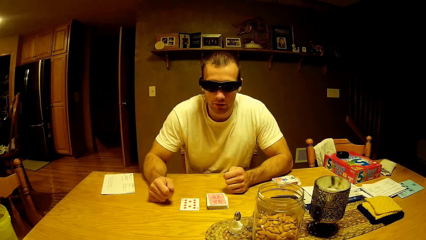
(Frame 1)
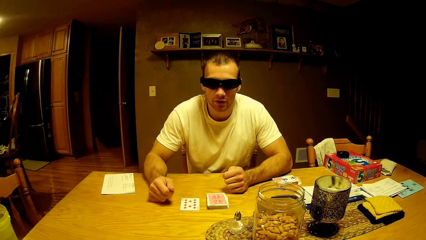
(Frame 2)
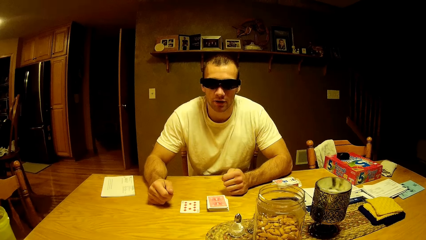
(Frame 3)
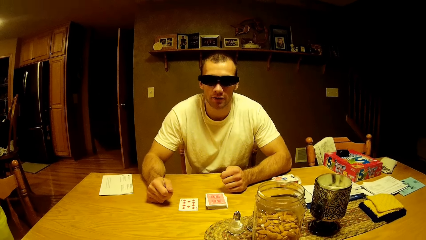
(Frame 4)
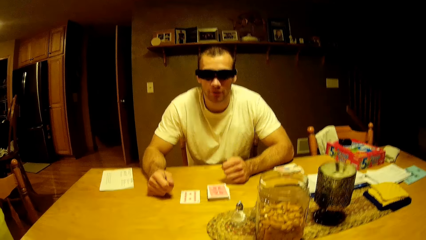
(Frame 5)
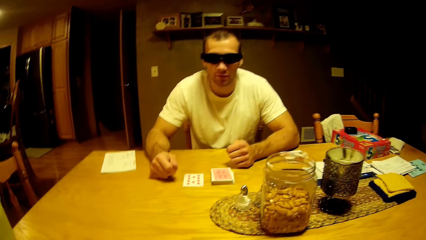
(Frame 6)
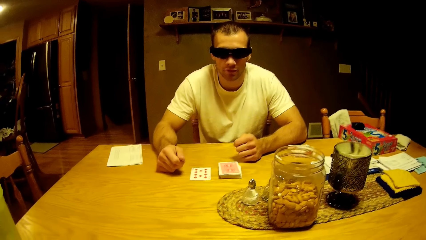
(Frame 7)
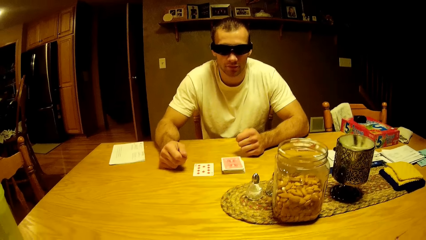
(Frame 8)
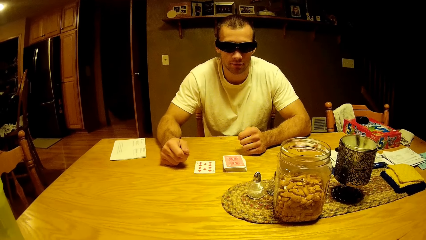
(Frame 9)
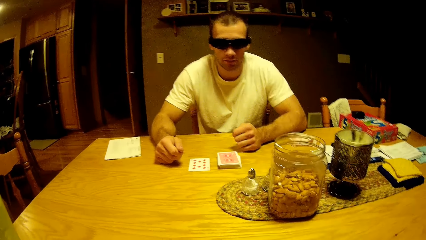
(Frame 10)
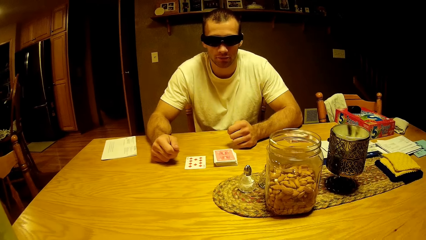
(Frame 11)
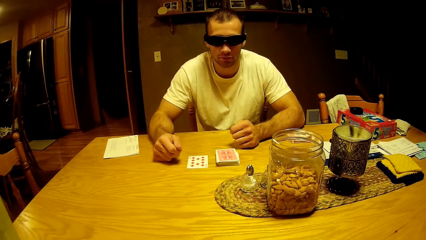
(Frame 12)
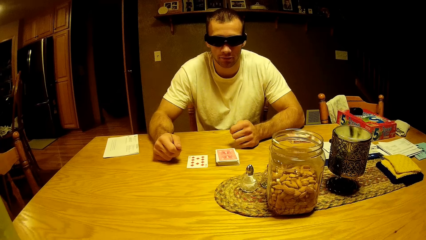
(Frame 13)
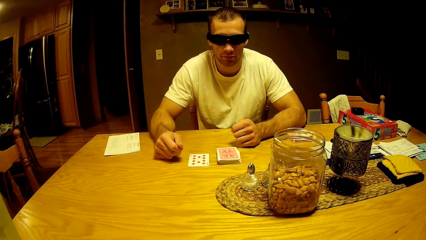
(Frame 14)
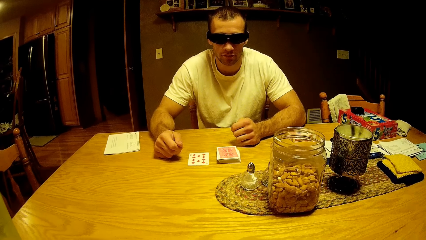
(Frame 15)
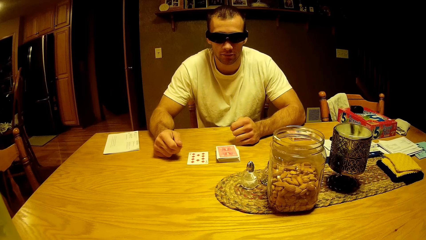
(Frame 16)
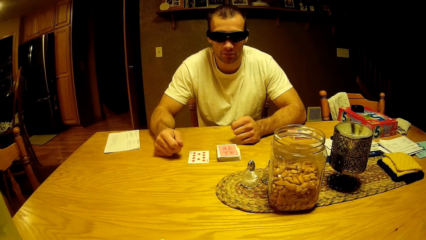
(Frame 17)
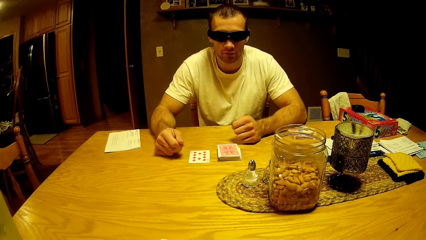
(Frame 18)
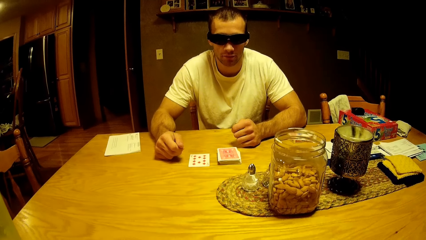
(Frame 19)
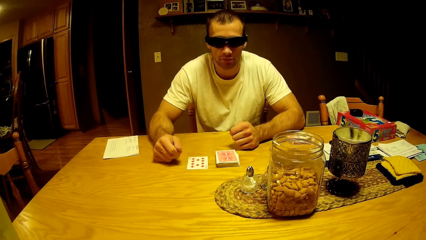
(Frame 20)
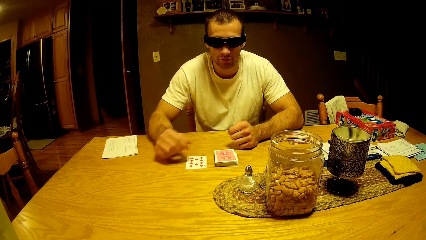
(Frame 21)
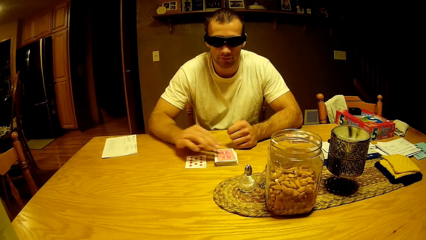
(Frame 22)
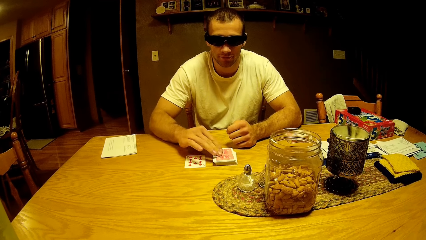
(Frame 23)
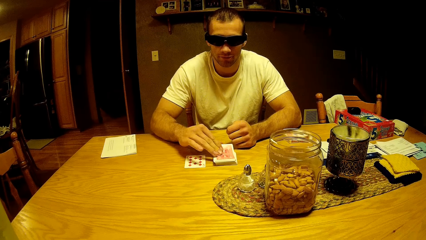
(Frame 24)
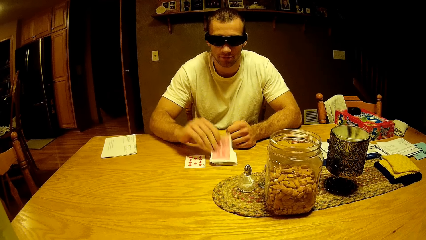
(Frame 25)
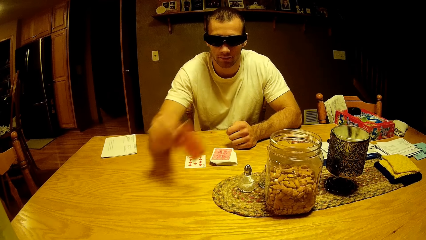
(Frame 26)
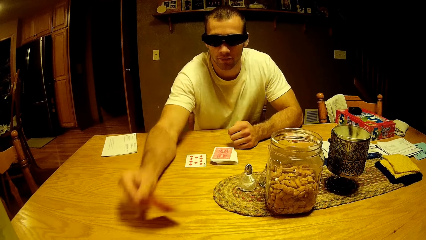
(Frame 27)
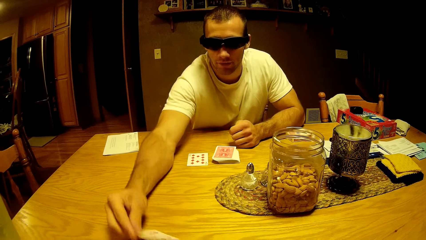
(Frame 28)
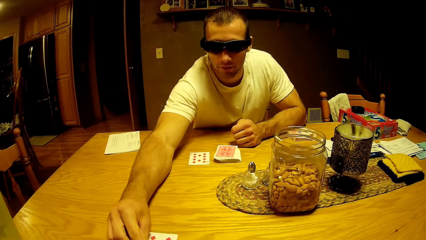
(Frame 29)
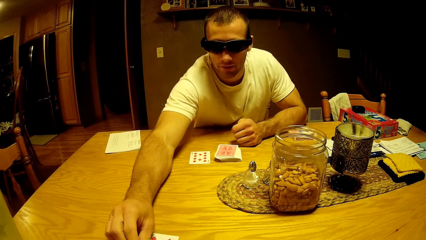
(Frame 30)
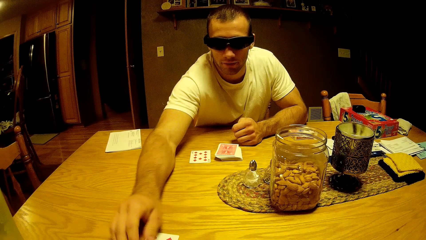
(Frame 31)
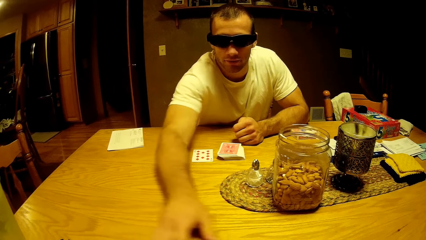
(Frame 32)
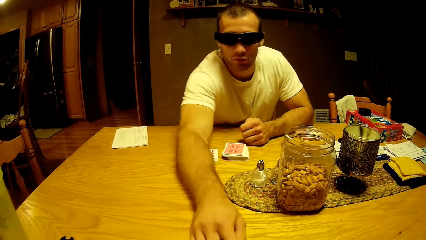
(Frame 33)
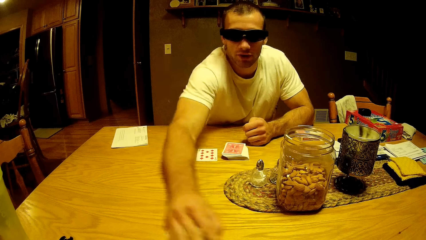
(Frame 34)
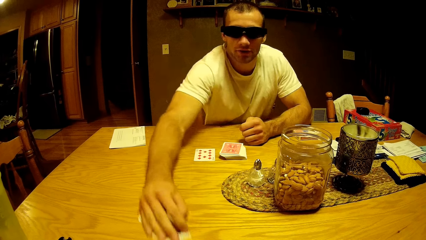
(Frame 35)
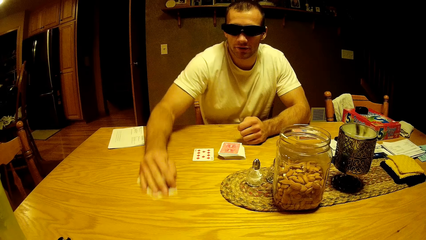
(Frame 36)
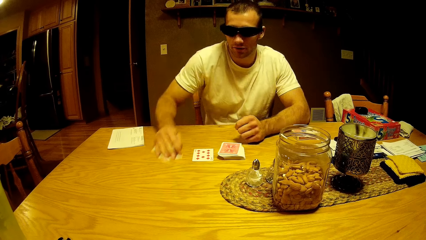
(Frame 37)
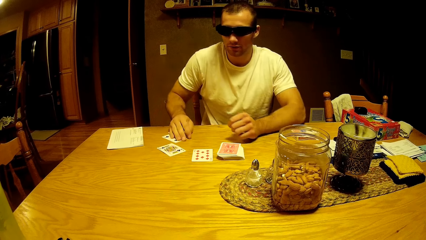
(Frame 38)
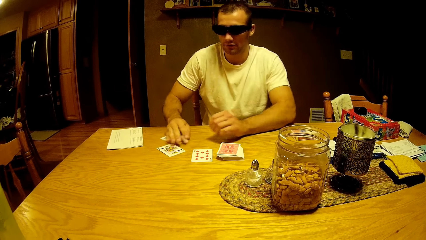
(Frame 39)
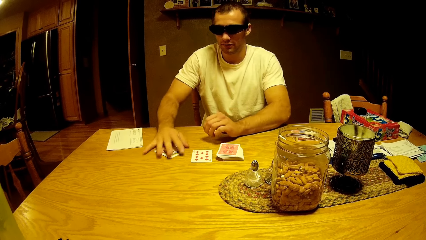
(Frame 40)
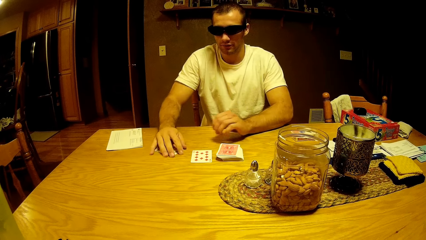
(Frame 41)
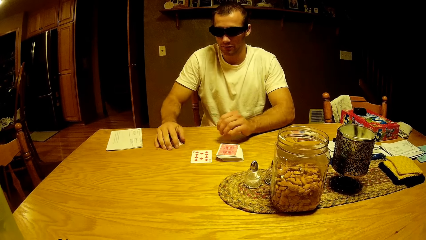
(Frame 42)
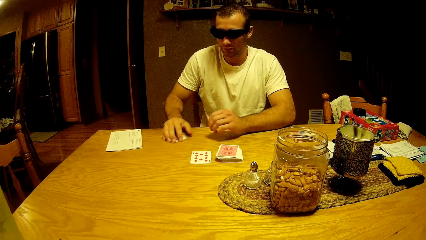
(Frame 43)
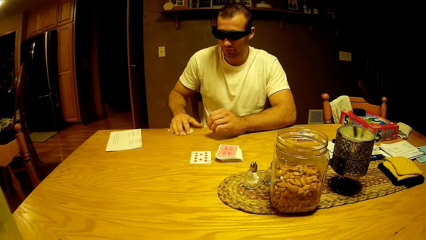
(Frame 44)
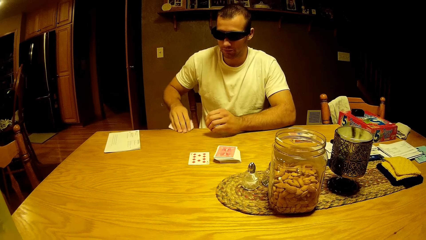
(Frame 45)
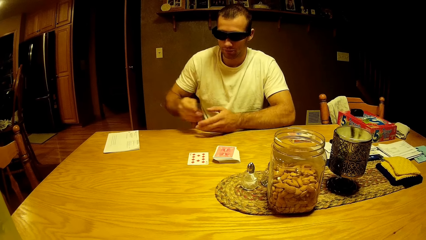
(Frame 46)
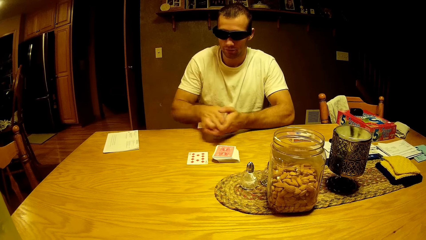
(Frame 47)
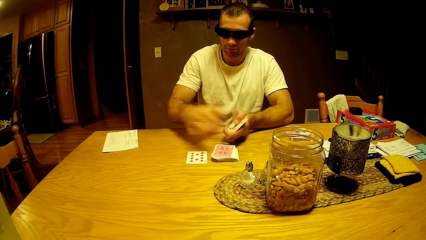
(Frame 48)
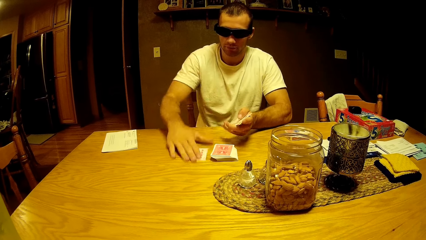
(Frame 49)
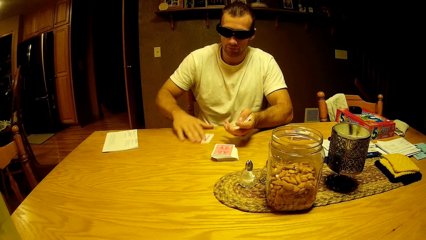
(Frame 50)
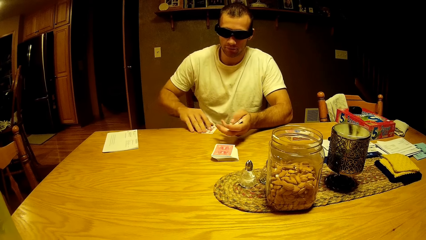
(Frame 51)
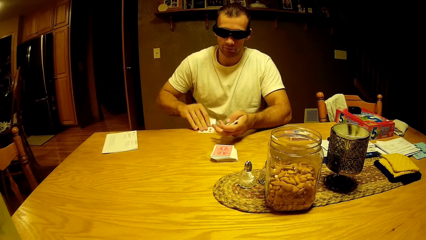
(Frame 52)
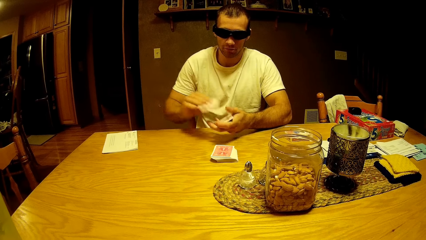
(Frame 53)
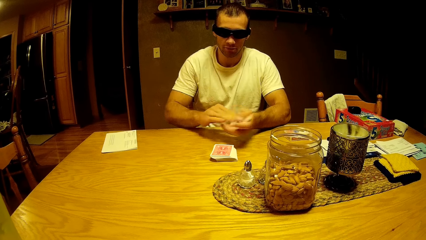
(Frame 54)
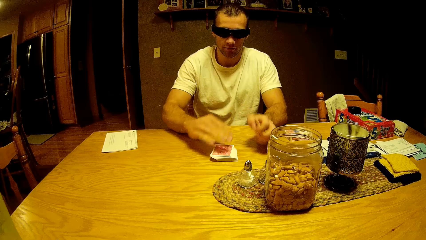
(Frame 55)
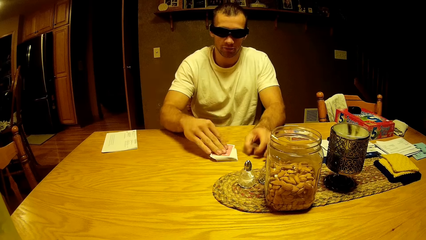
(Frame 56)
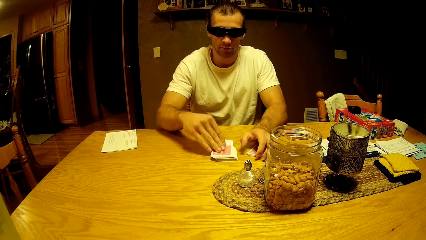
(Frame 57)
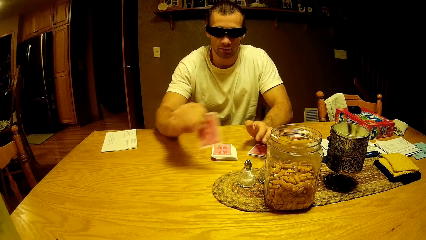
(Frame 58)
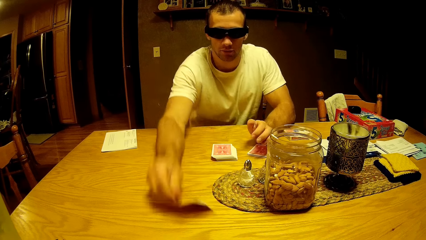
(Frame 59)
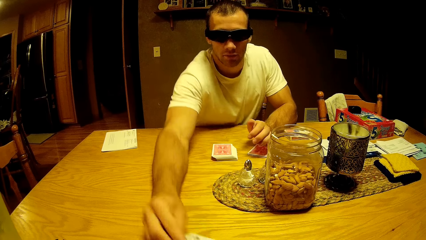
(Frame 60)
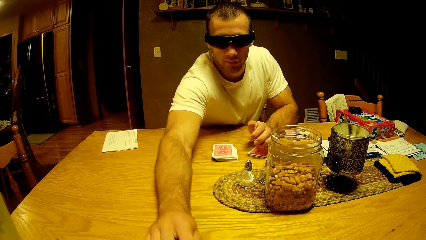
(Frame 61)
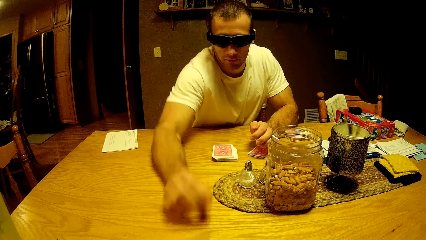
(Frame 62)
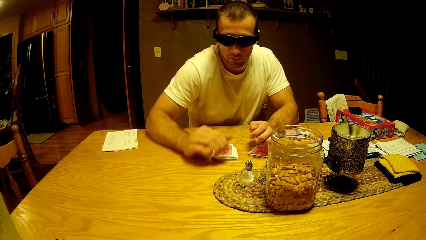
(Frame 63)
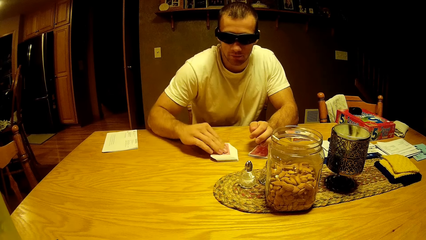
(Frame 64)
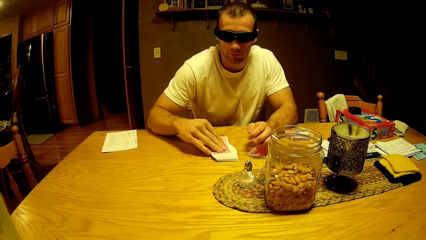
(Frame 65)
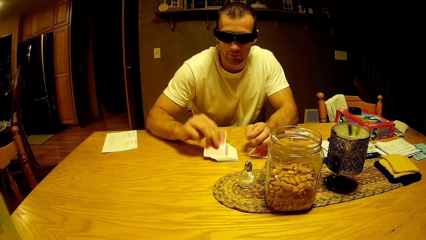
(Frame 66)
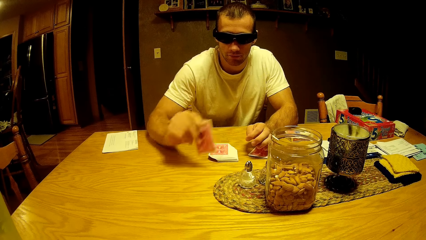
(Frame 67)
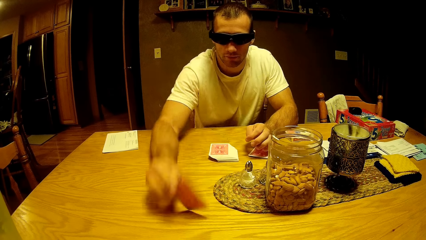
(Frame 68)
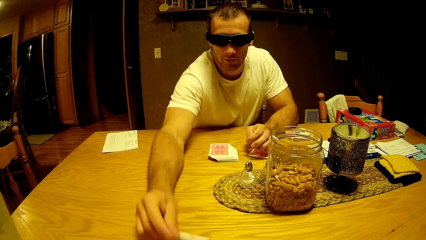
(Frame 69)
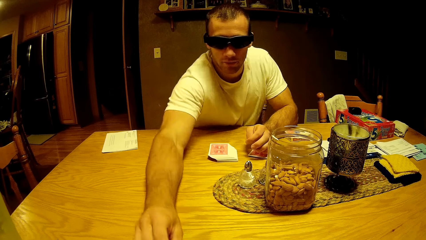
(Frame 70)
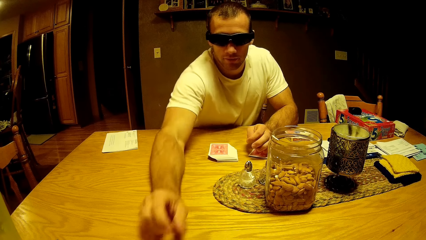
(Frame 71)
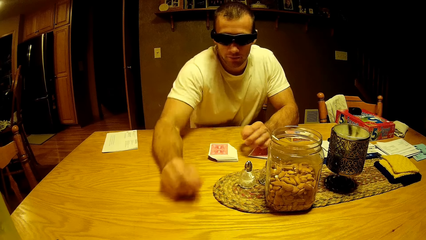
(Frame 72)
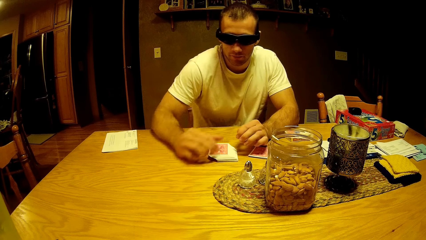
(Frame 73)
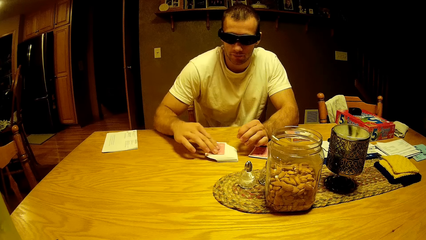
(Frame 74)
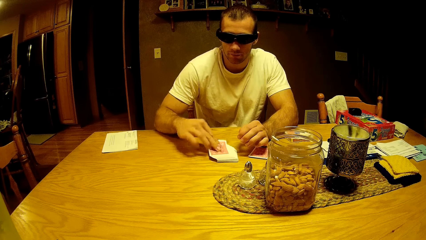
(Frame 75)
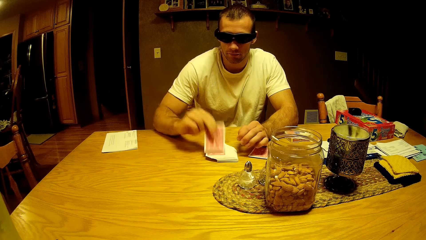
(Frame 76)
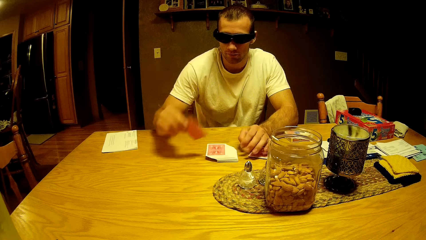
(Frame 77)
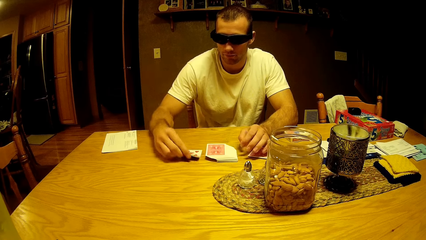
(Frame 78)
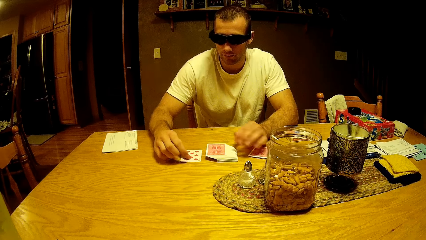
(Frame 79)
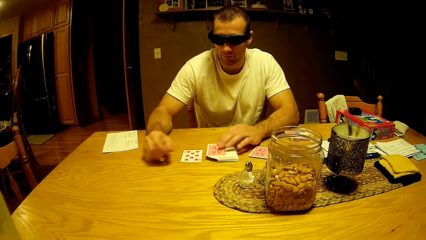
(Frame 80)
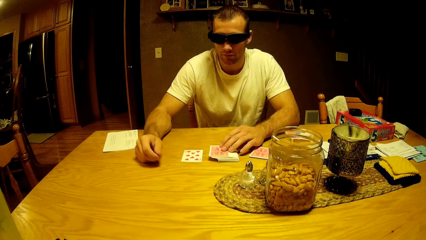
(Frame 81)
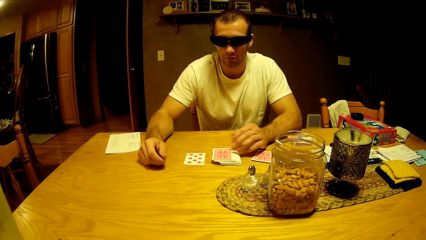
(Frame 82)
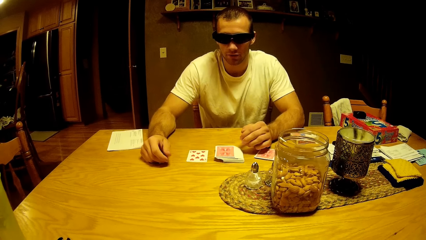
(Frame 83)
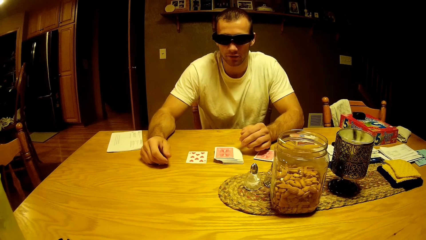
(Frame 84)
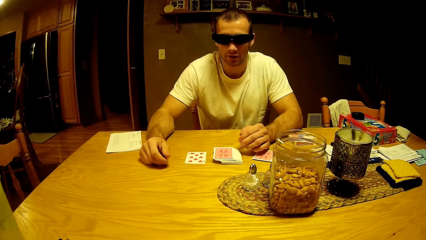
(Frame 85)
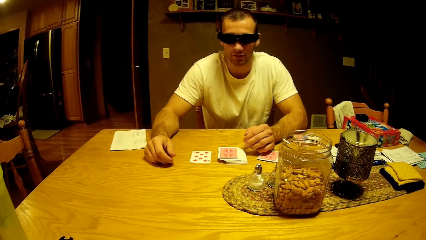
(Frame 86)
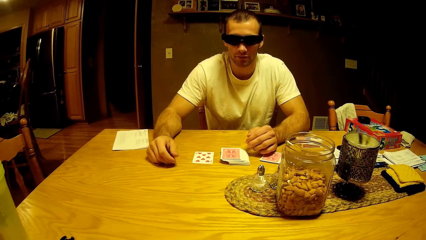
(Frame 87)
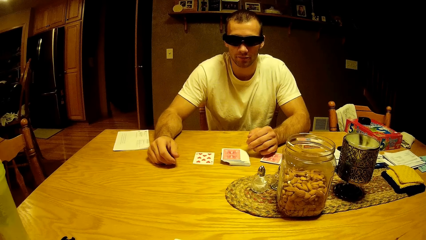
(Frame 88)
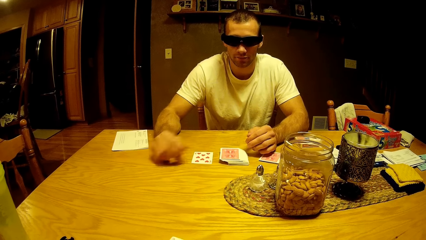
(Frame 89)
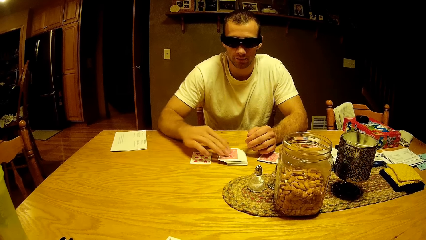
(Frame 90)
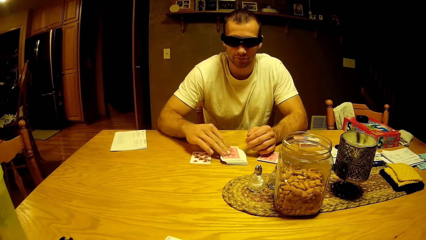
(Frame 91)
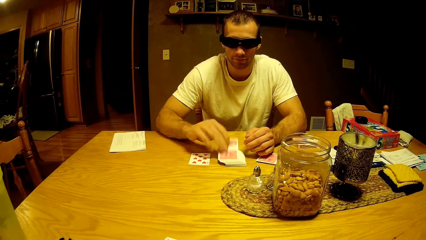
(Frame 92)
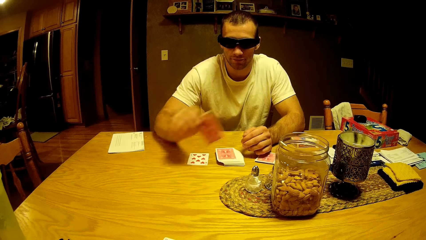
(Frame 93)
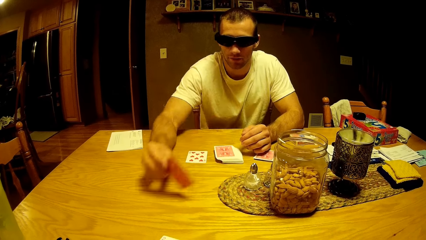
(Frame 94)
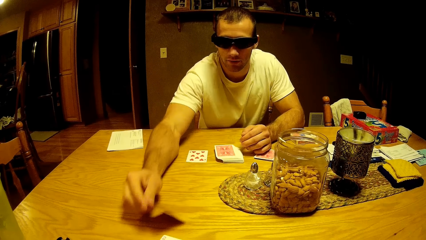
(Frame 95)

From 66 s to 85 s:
The man talks to the camera wearer. He picks up a card and drops a card on the table. He moves cards on the table with his hand. He picks cards from the table, moves cards to his right hand, picks up a card and puts the card in his right hand. He drops the cards in his right hand on the table. He picks up a card with his left hand and drops a card on the table. He picks up a card and drops a card on the table. He picks up a card and drops a card on the table. He talks to the camera wearer. He picks up a card.
